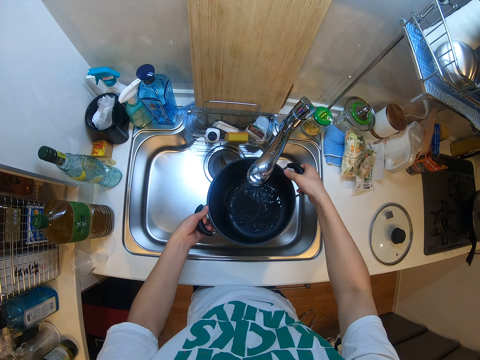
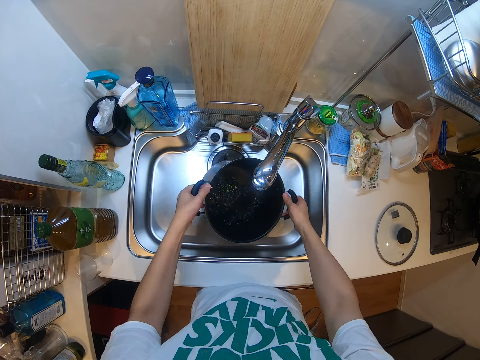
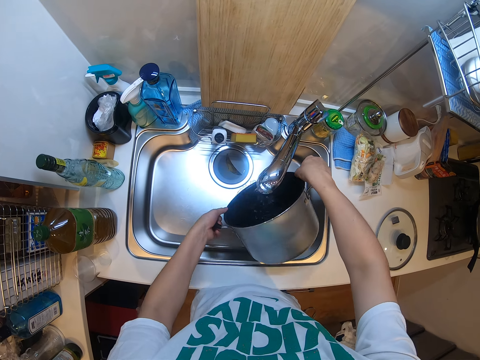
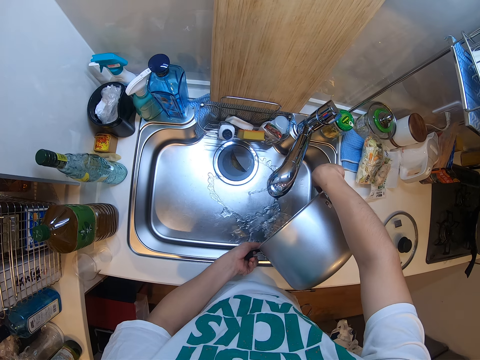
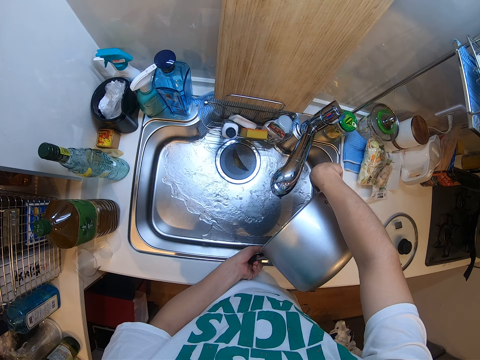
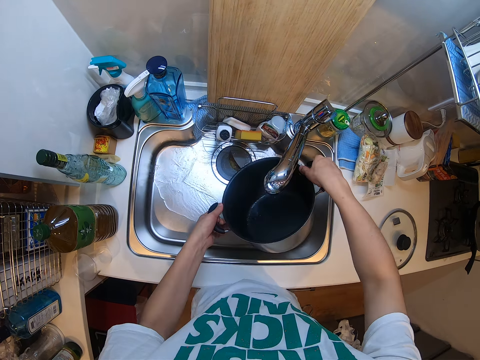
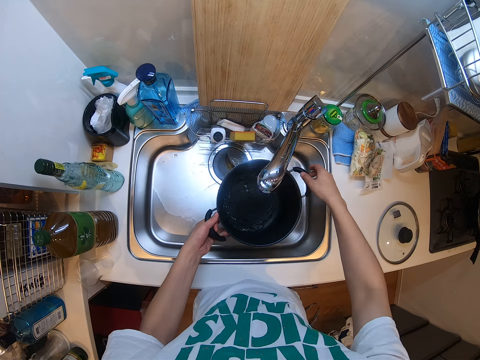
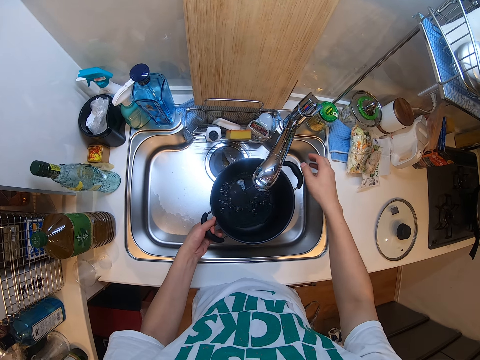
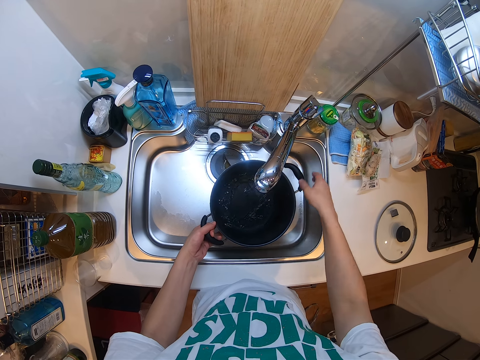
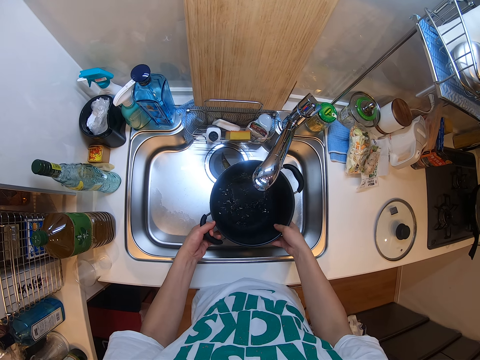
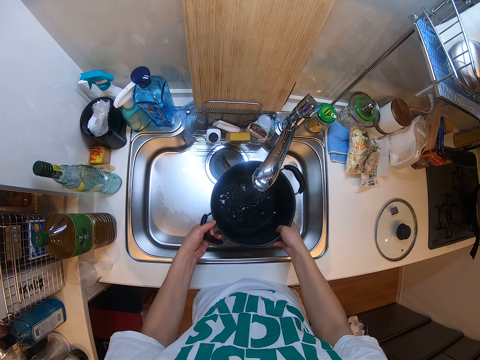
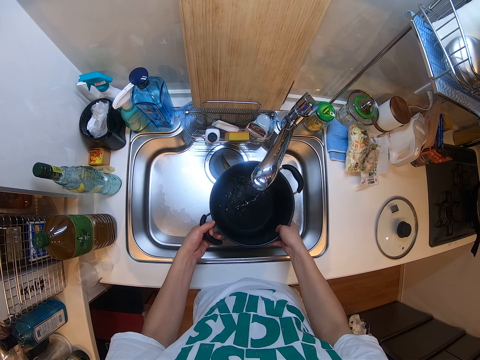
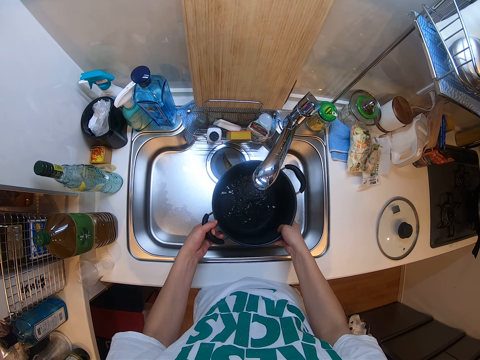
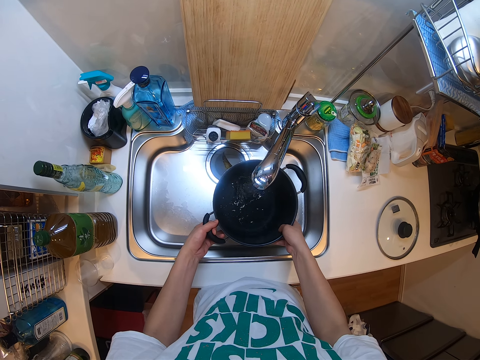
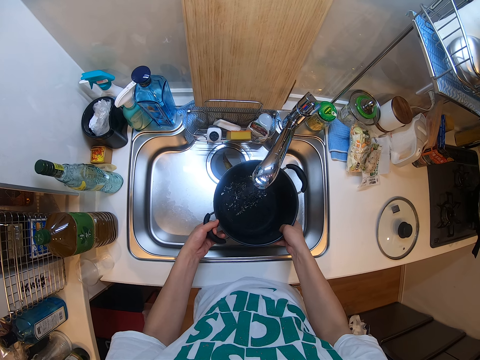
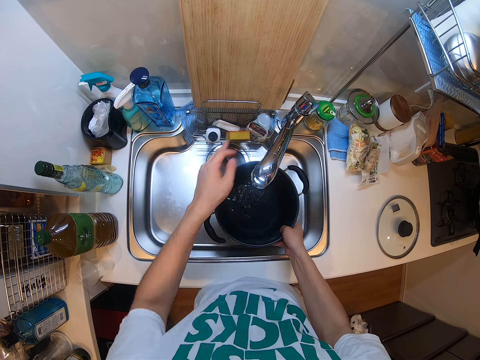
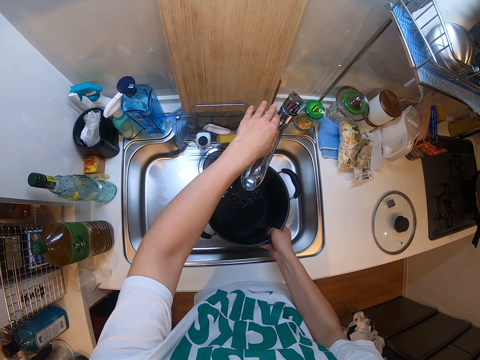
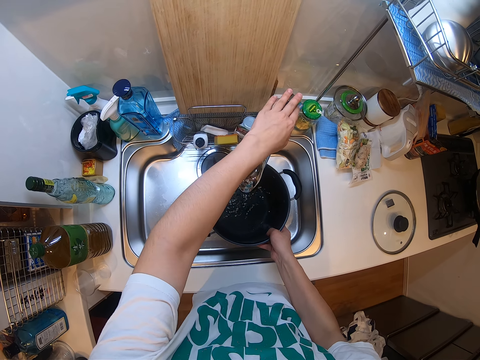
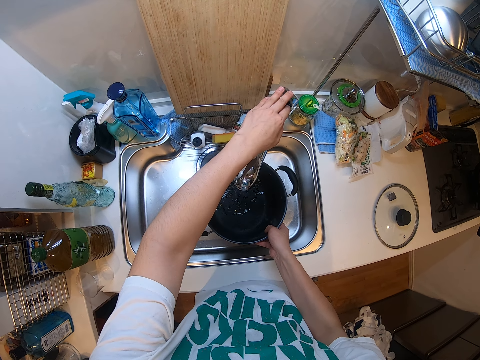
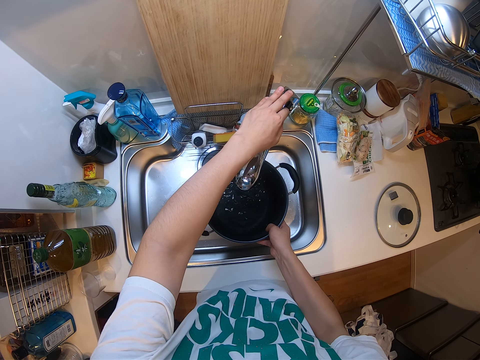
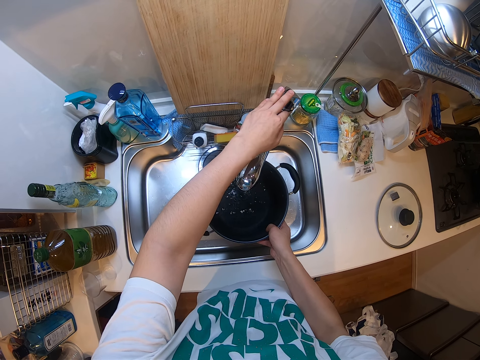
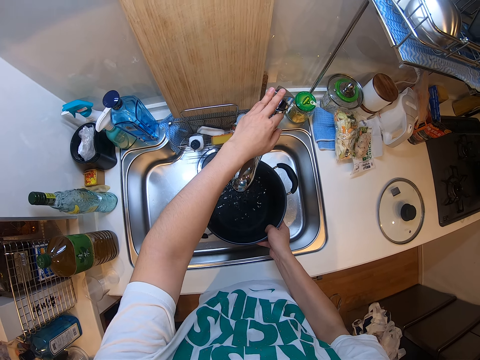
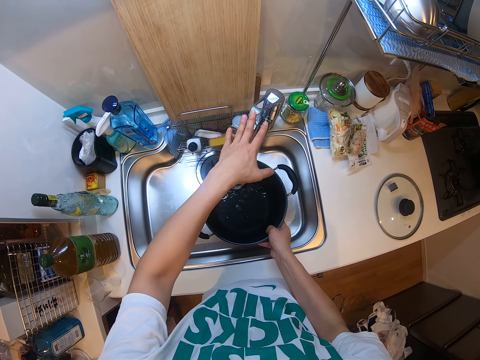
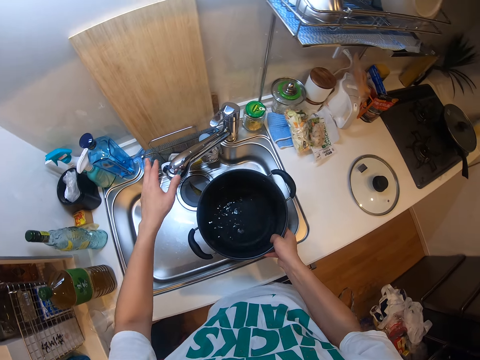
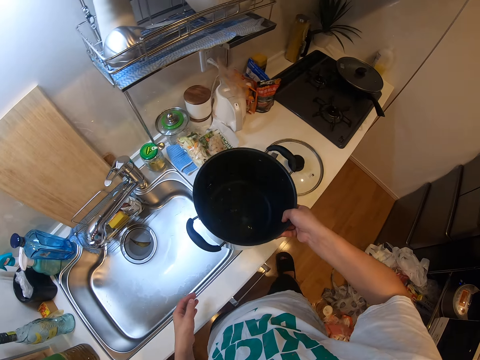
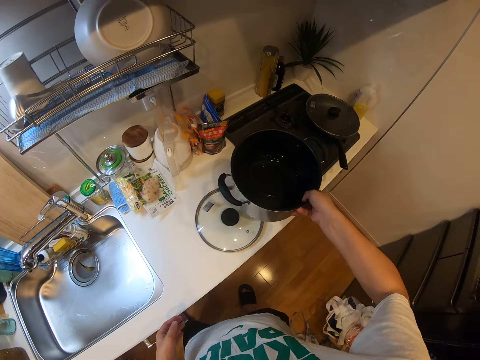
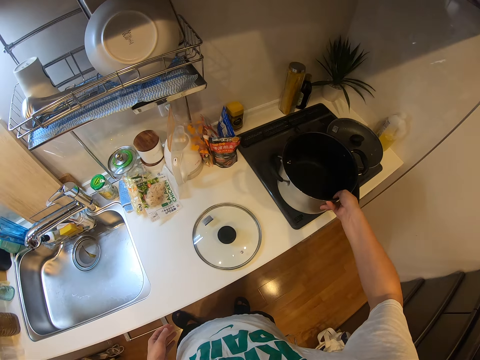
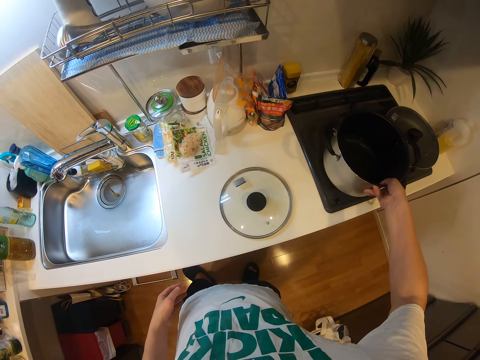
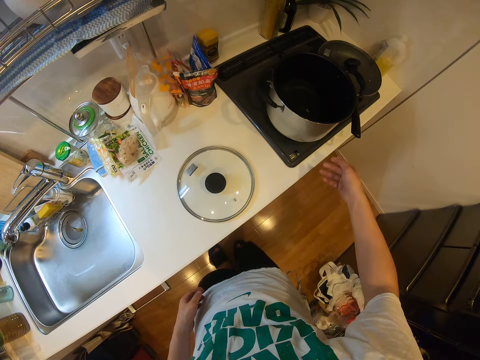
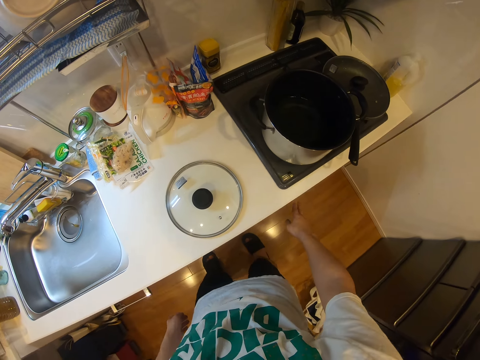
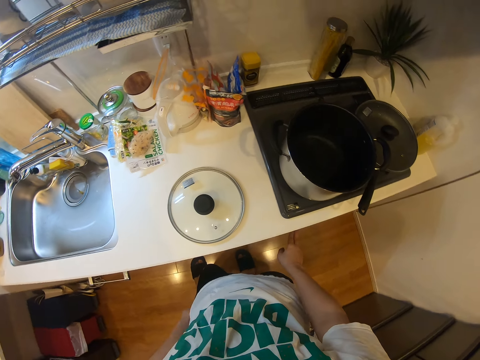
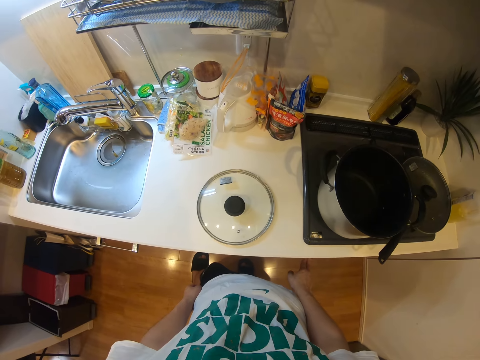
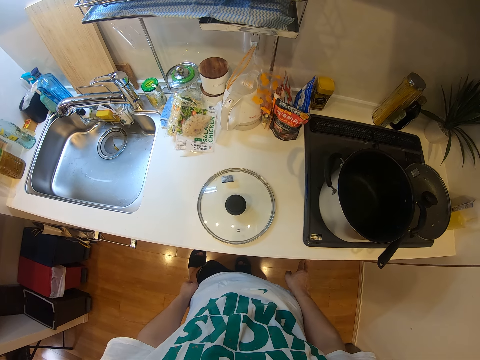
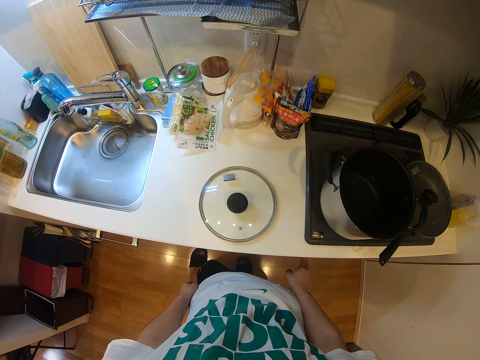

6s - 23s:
The camera wearer fills the cooking pot with water. He rinses the pot in the sink, rotates the pot, and pours out water from the pot into the sink. He fills the pot with water in the sink. He holds the pot with one hand. He holds the pot with both hands. He turns off the sink faucet with his left hand. He touches the tap. He adjusts the sink faucet with his left hand. He turns off the tap. He holds the pot with his right hand. He places the pot on the cooker with his right hand. He adjusts the cooker knob with his right hand.

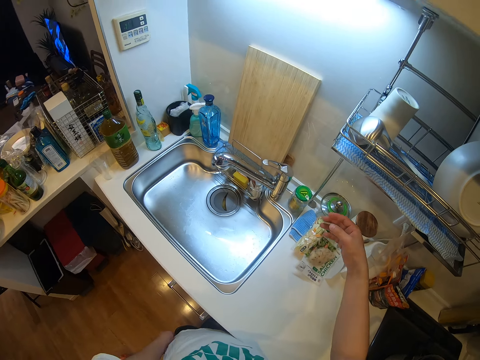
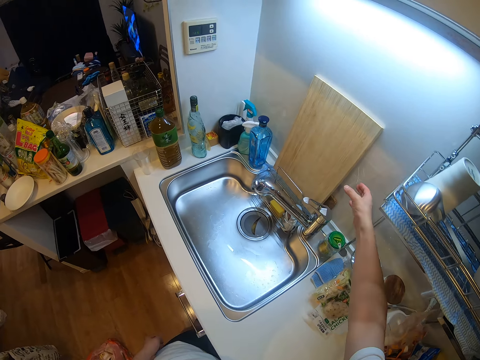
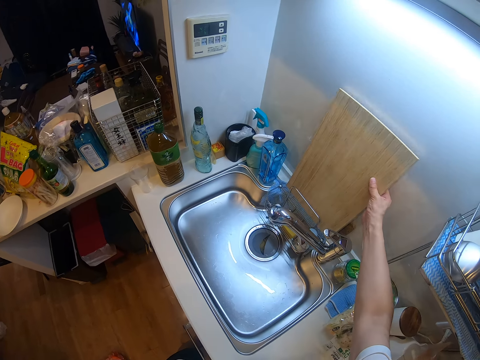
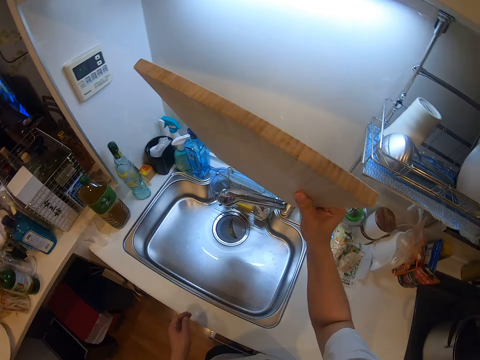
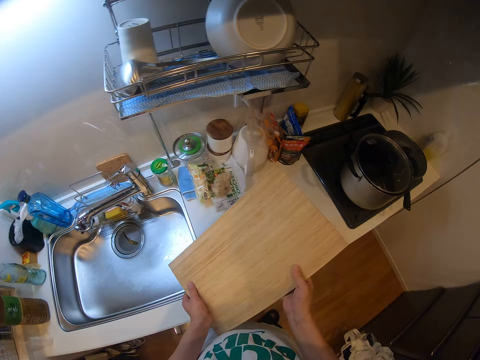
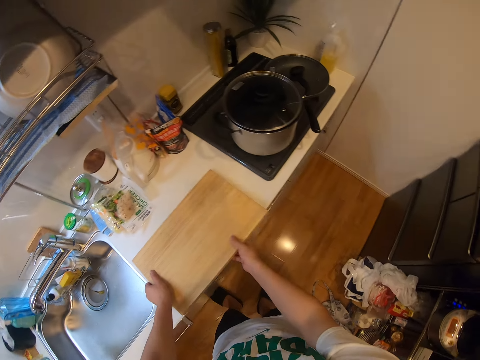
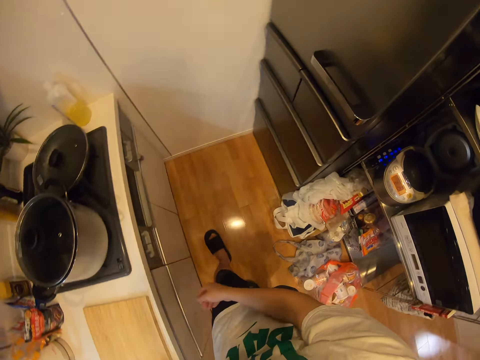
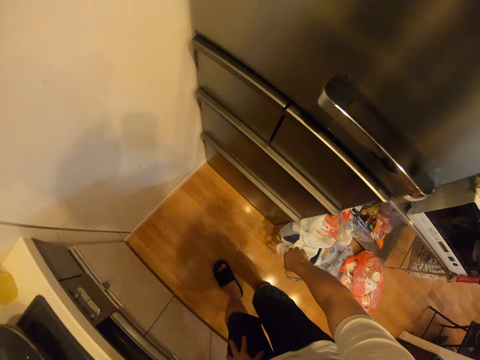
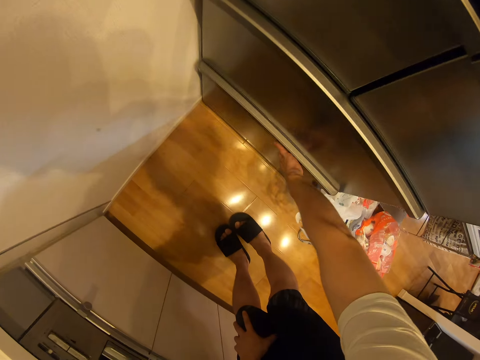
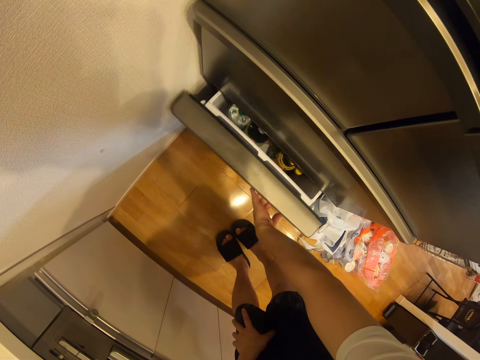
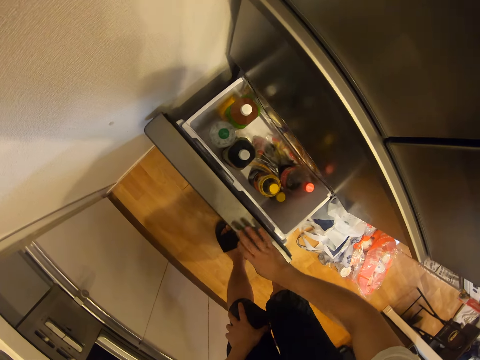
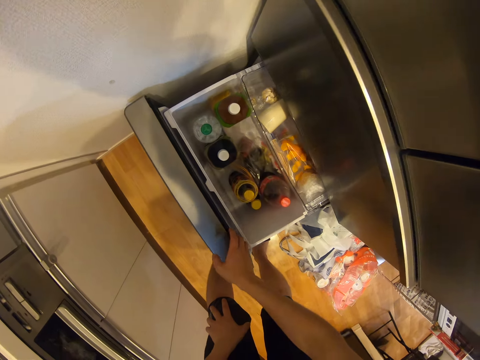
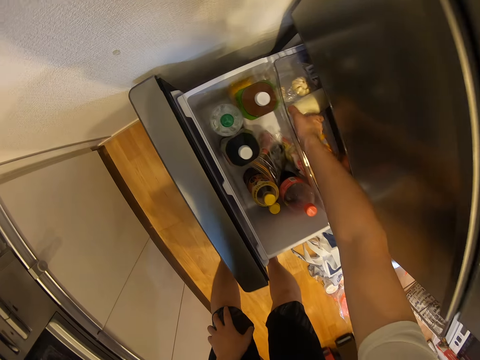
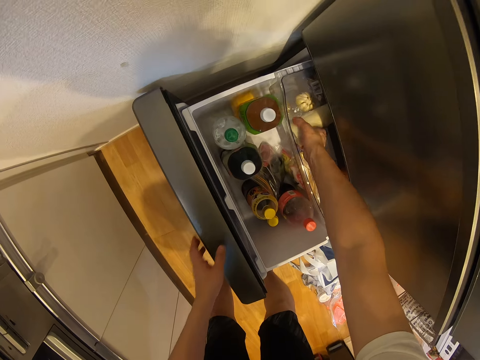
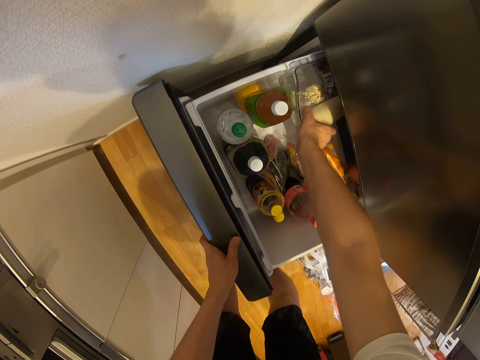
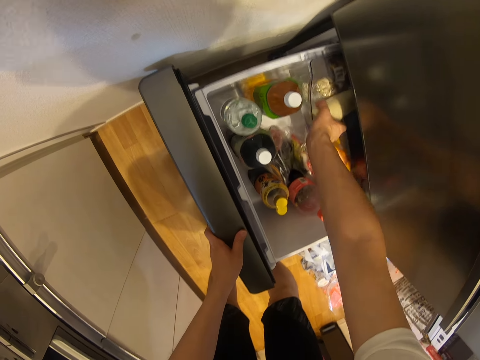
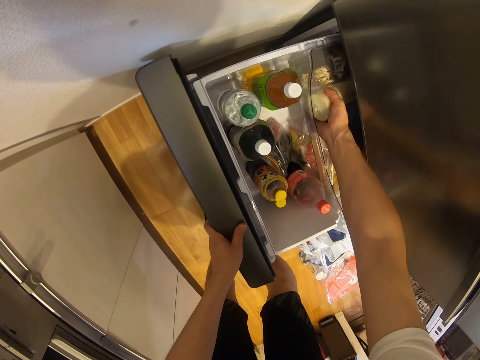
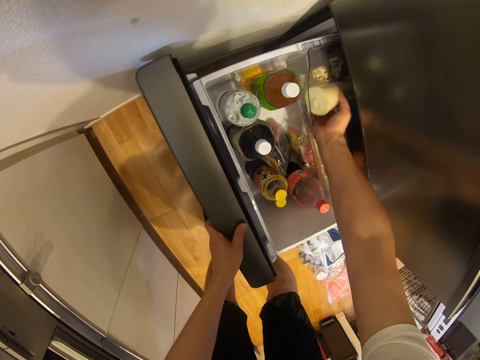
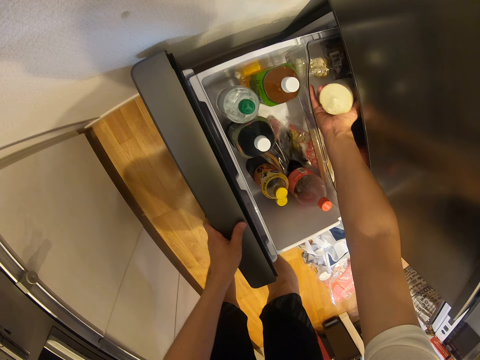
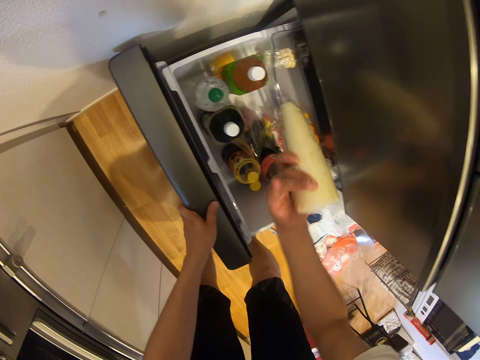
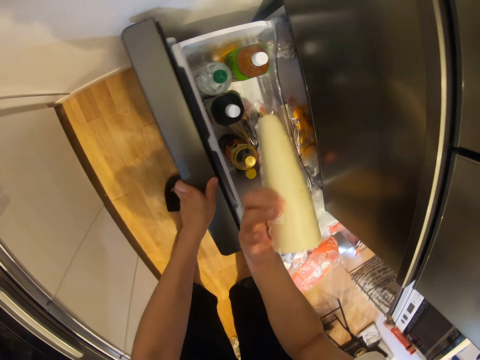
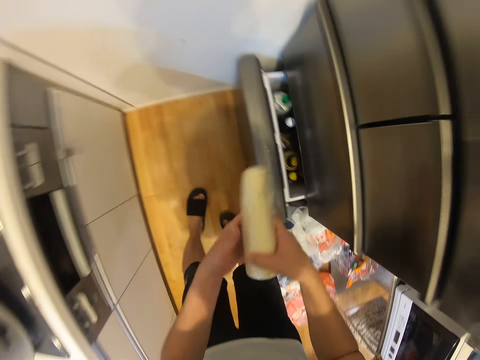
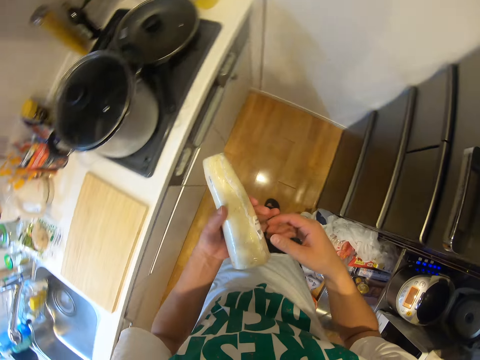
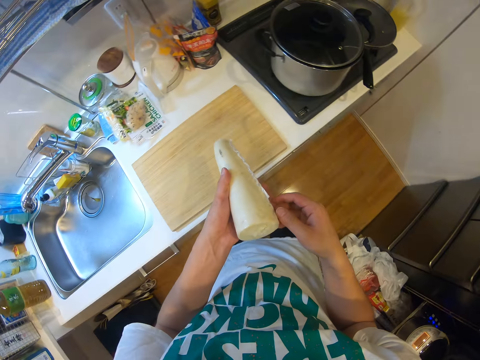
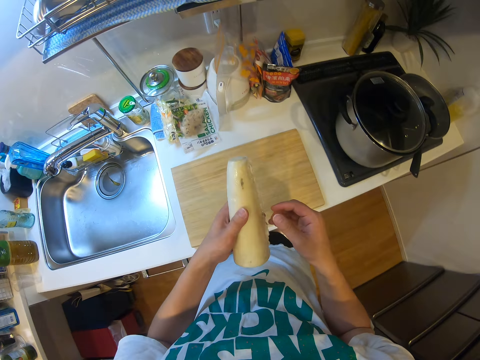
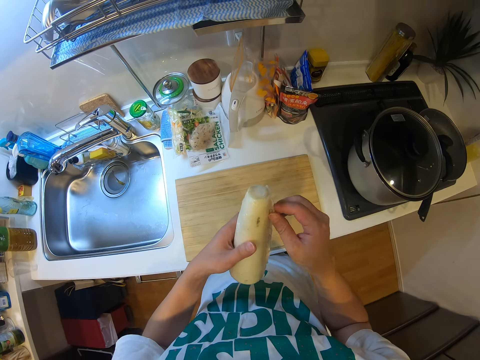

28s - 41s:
The camera wearer moves his hand. He picks up the cutting board with his right hand. He holds the cutting board with two hands. He places the cutting board on the table with his hands. He walks towards the fridge. He opens a drawer with his right hand. He removes a pack of yam or cassava from the drawer with his right hand. He holds the cassava. He closes the drawer with his left hand. He passes the pack of yam from his right hand to his left hand. He holds the cassava with both hands. He holds the cassava with one hand. He turns the pack of yam in his left hand.
